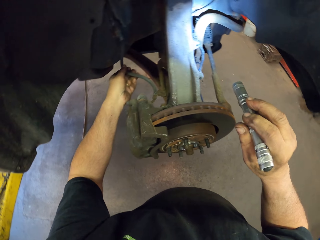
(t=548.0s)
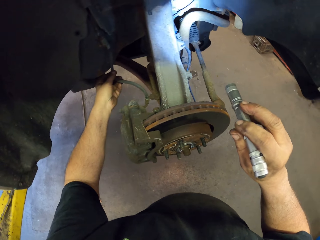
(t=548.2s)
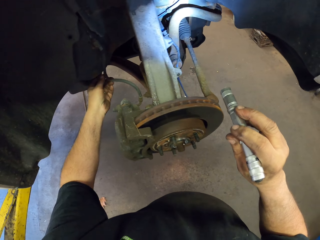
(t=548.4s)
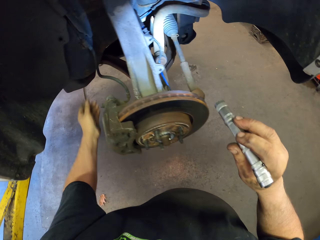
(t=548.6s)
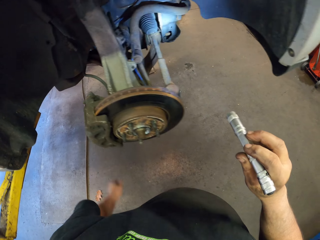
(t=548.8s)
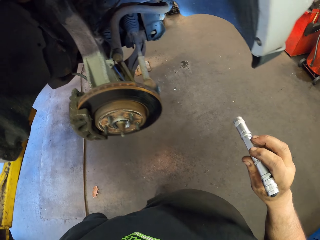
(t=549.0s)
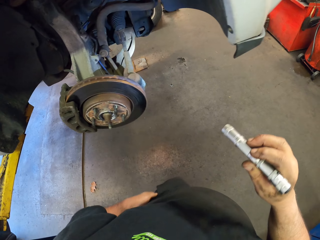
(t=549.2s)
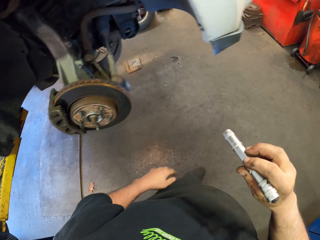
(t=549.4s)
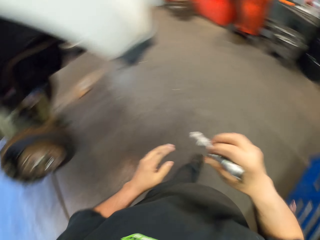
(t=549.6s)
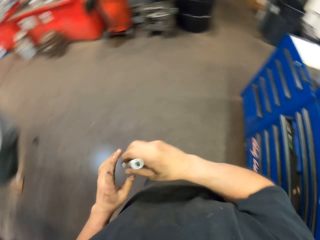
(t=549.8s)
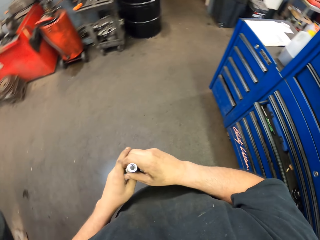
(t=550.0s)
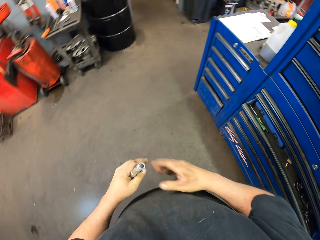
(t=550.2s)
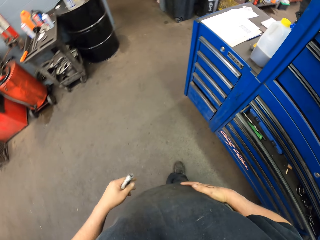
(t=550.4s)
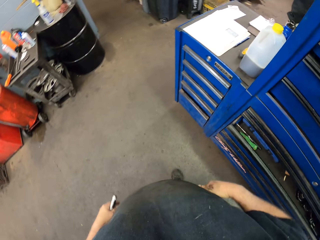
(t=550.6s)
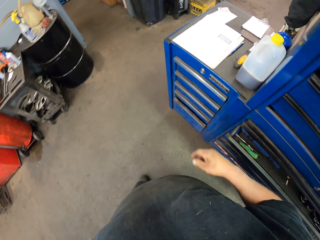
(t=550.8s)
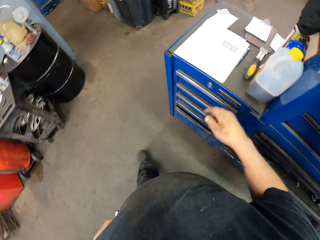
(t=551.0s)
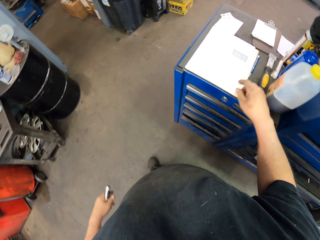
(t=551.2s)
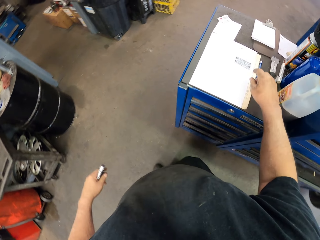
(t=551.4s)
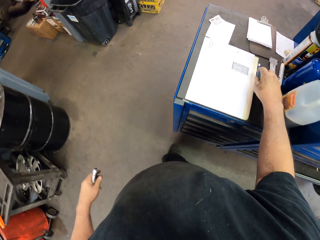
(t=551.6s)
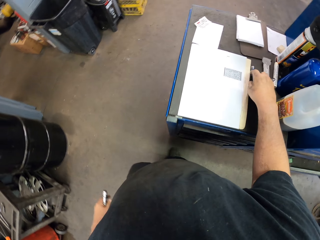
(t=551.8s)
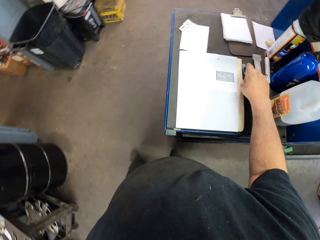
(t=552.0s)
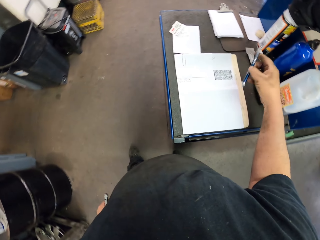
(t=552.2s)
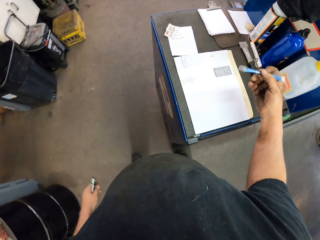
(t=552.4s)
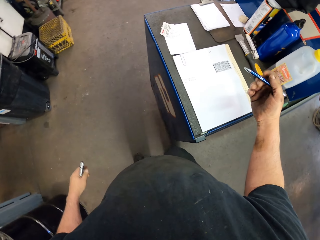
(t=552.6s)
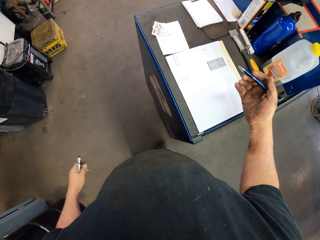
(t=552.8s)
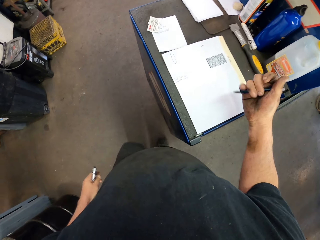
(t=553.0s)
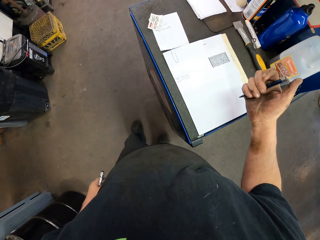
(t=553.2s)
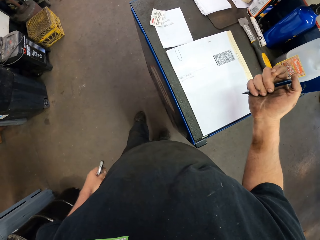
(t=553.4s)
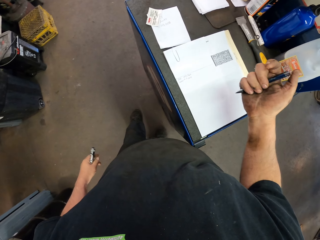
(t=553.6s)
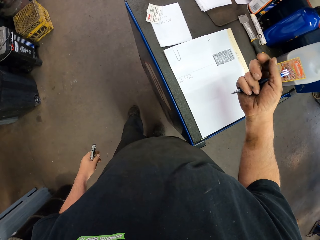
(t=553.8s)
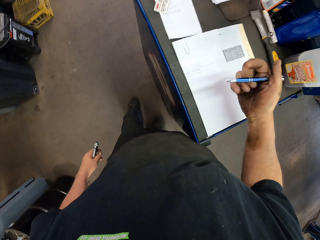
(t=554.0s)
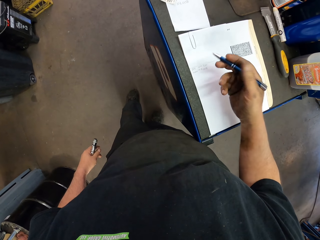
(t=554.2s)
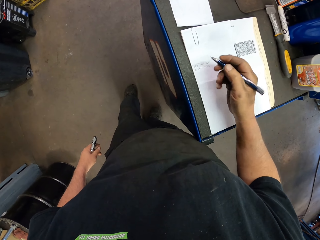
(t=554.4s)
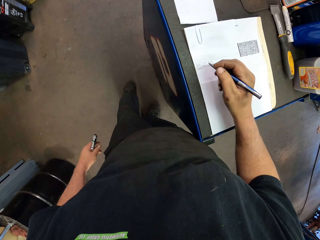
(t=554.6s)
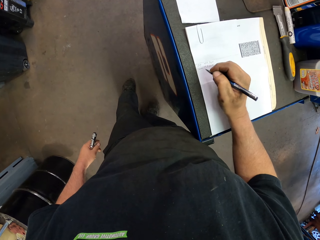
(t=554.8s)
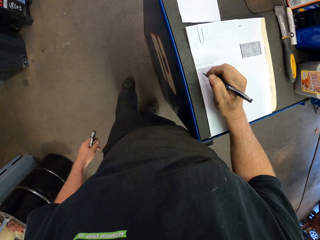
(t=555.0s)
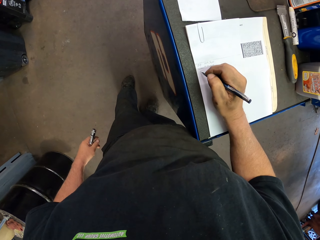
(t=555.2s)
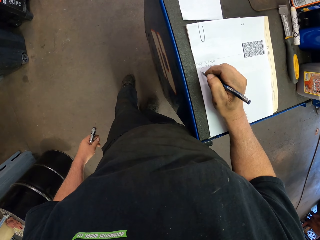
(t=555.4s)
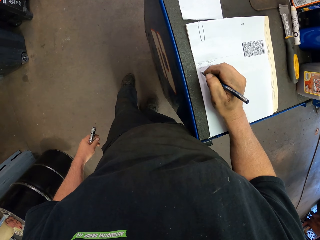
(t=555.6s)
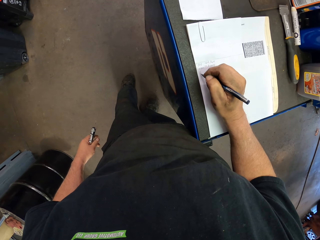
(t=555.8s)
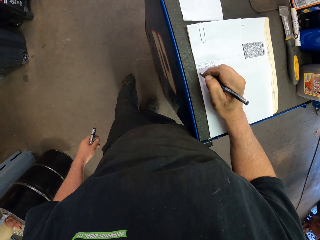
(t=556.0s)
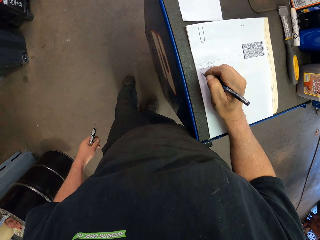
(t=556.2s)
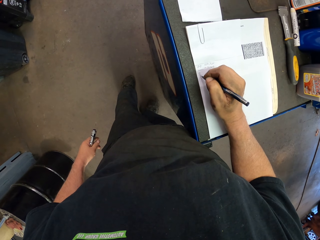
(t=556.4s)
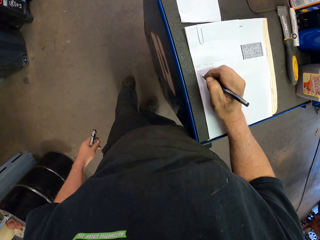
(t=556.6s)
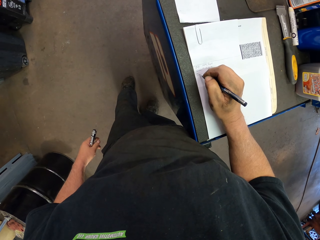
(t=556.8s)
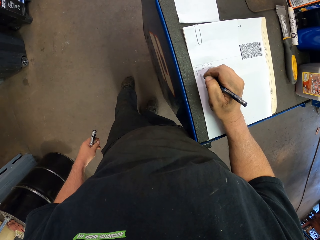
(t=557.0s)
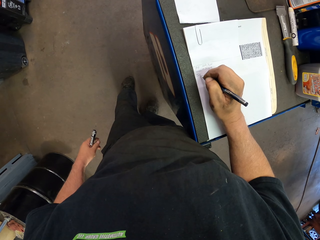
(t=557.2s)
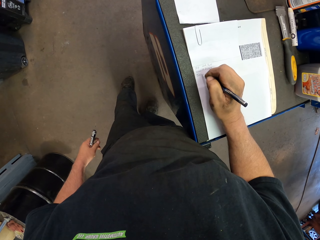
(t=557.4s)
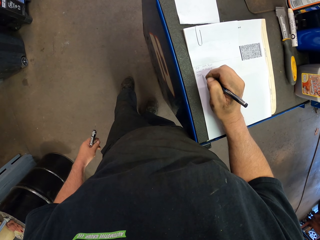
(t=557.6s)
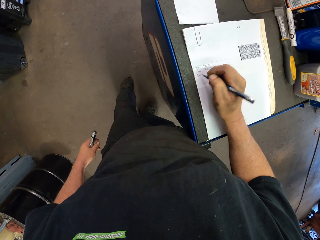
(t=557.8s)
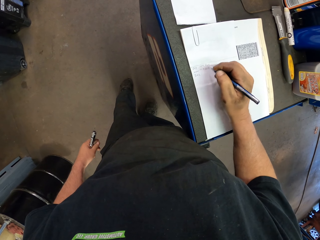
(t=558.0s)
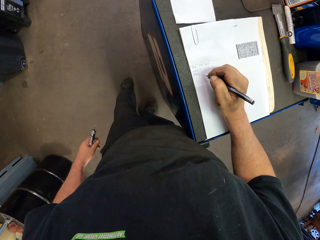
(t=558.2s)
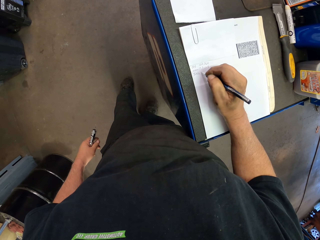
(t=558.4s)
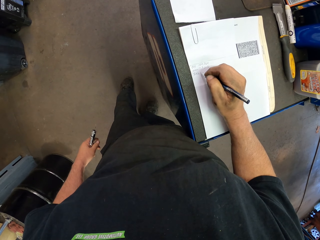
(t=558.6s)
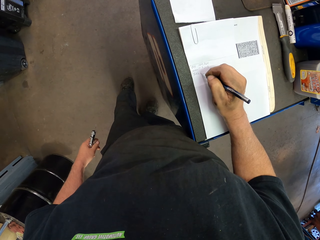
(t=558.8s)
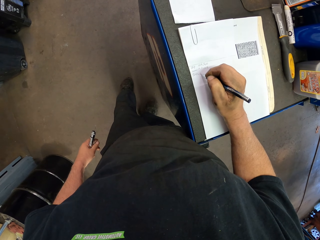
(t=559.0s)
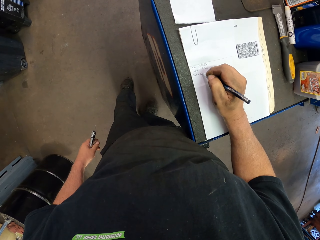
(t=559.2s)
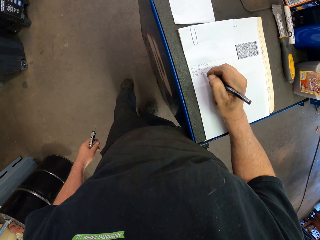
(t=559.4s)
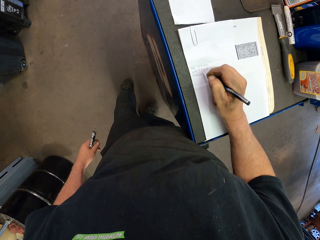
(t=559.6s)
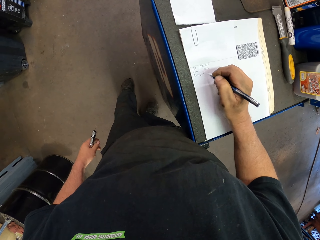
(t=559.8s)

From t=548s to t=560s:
The camera wearer walks towards the shelf. They take the pen on the shelf. They write on a paper.

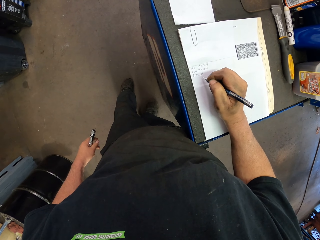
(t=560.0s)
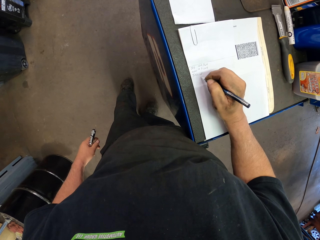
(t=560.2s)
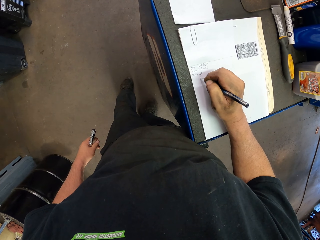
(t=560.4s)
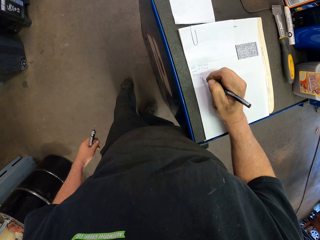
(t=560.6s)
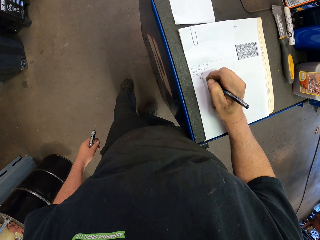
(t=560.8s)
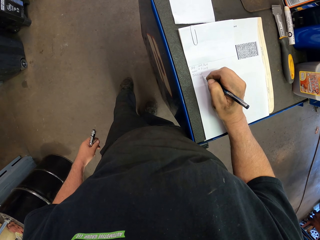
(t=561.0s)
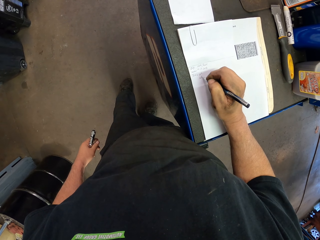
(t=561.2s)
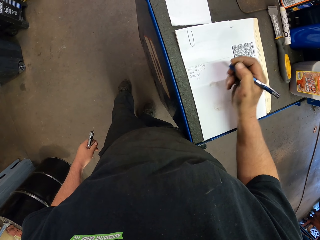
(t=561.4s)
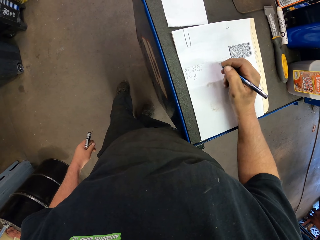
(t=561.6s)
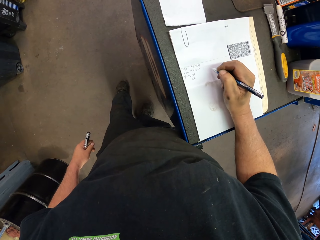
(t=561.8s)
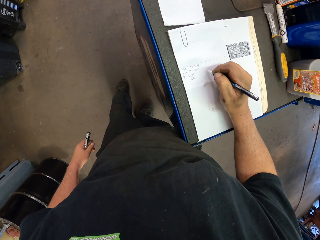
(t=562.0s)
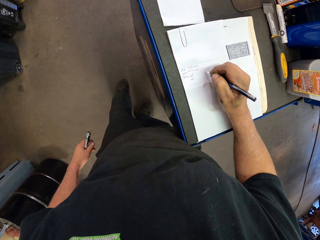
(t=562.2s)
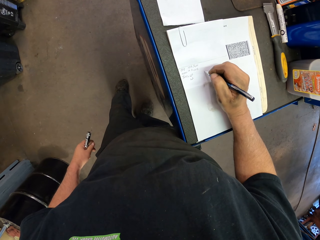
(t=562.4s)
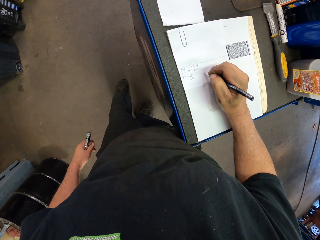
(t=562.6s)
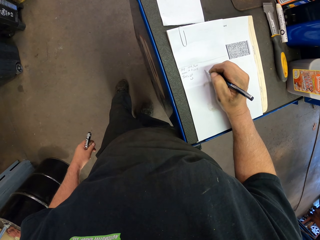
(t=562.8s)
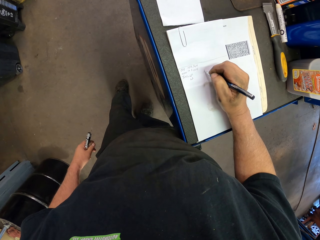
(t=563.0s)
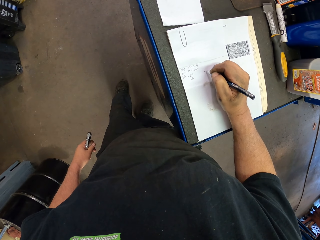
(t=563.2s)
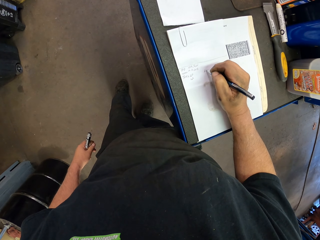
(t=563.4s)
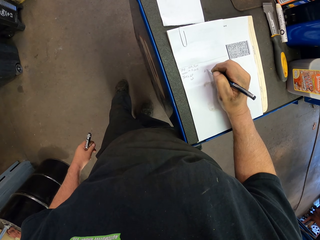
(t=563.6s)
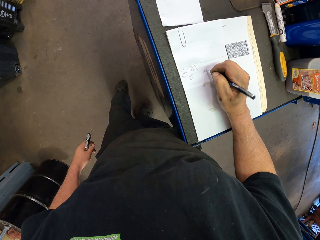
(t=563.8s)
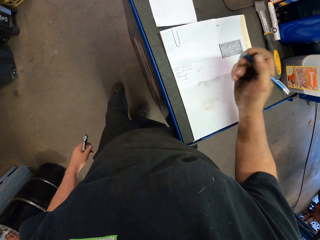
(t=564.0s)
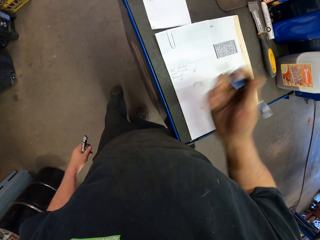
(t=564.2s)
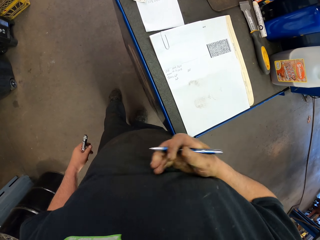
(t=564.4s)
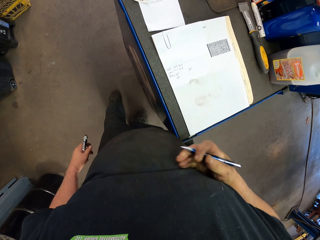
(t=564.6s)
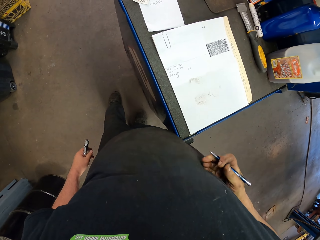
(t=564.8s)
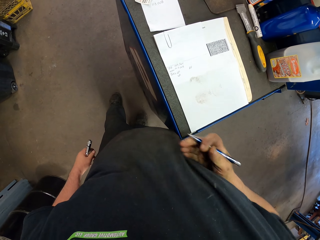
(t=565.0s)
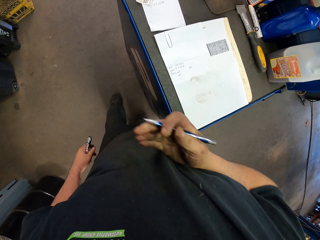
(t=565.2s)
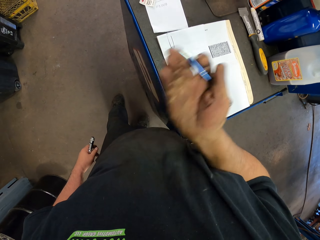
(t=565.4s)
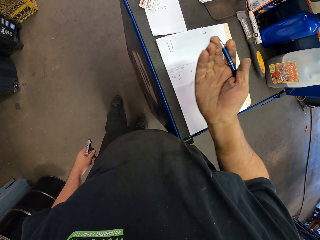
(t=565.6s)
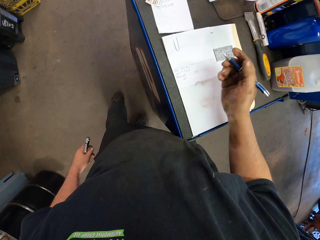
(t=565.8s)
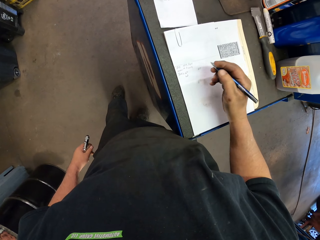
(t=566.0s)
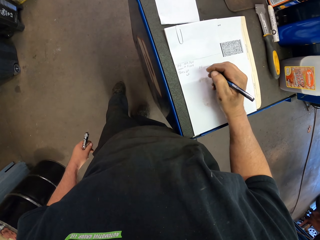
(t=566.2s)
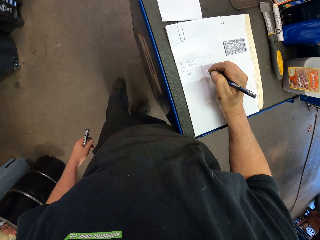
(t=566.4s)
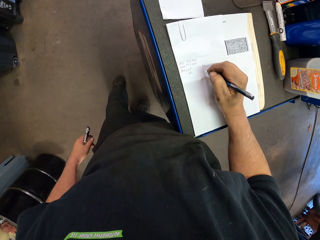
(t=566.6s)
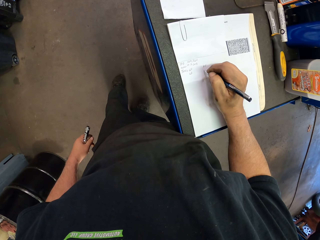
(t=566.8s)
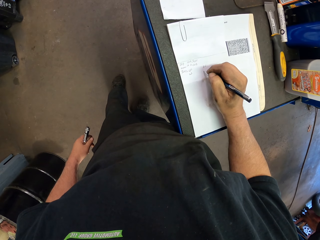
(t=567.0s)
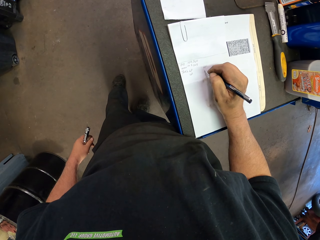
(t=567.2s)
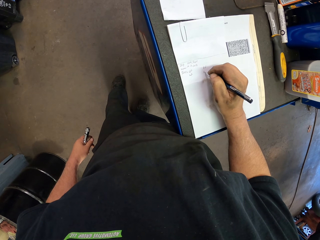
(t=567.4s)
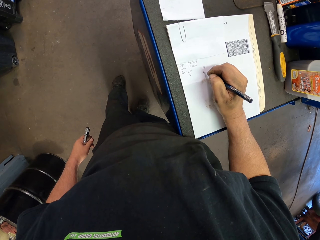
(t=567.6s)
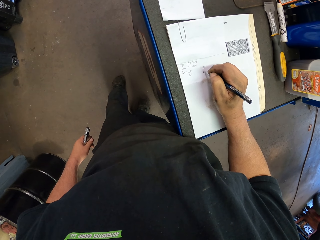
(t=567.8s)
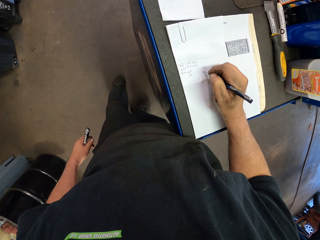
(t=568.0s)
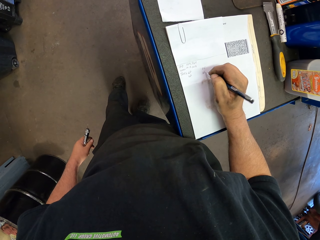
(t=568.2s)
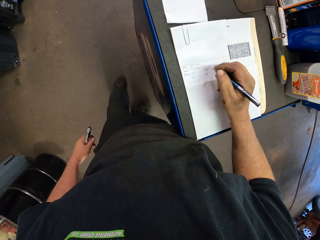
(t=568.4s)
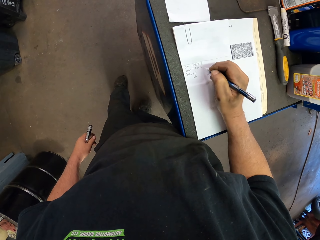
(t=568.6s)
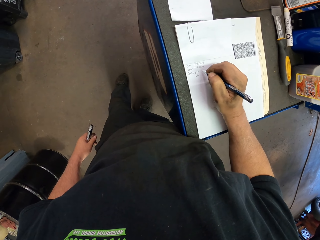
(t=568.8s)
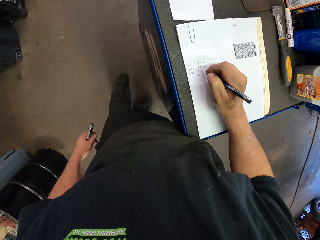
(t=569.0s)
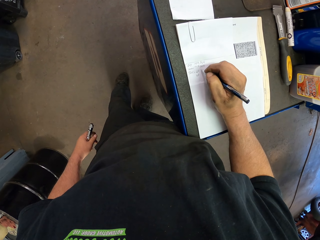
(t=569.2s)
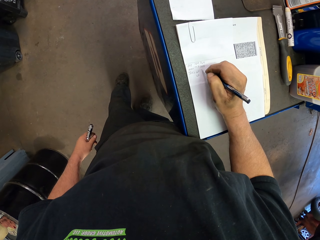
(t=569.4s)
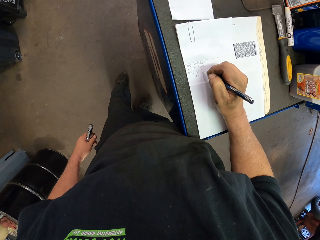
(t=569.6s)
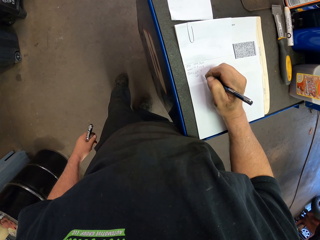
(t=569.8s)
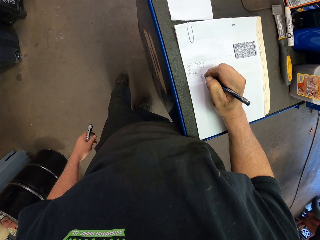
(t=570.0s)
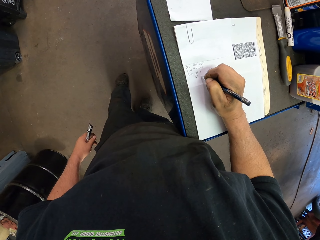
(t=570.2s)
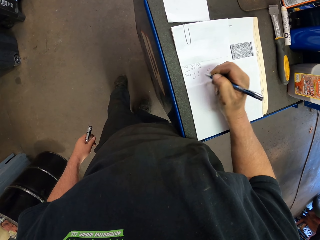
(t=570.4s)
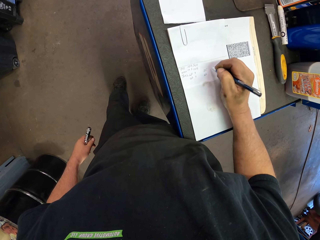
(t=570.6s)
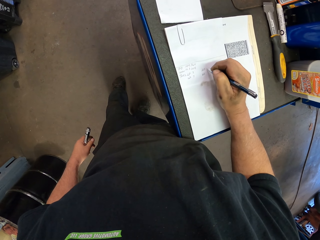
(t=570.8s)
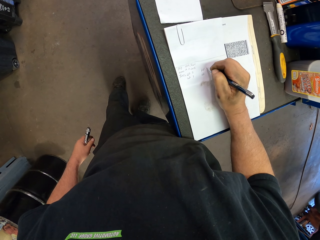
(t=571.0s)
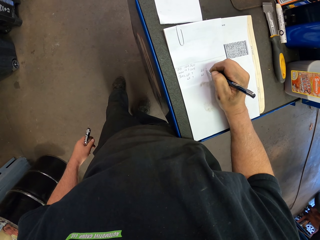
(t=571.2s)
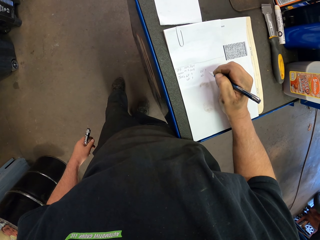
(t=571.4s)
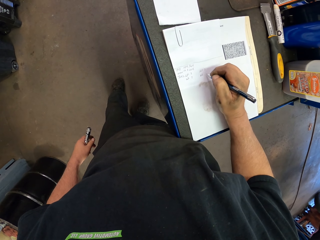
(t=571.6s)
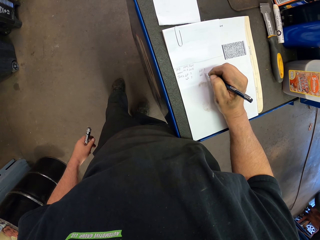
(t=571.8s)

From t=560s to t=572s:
The camera wearer rubs a hand on the clothes. He moves his hand. He writes on a paper with a paper.
